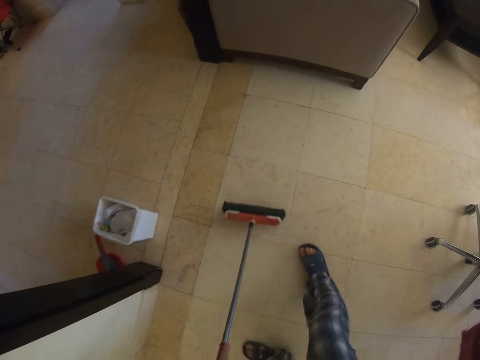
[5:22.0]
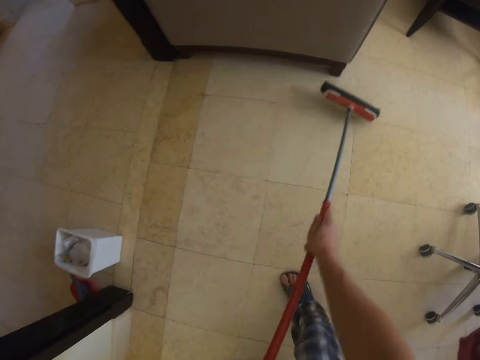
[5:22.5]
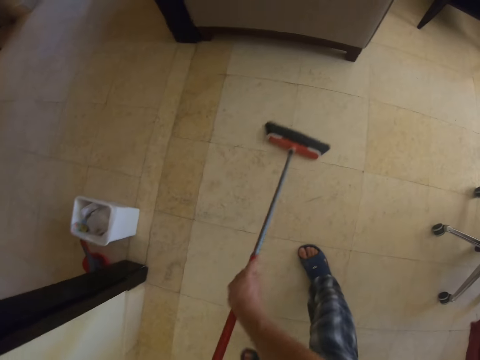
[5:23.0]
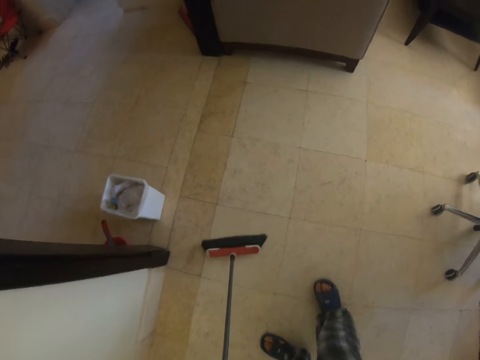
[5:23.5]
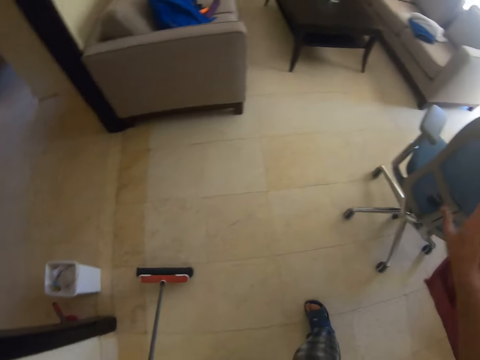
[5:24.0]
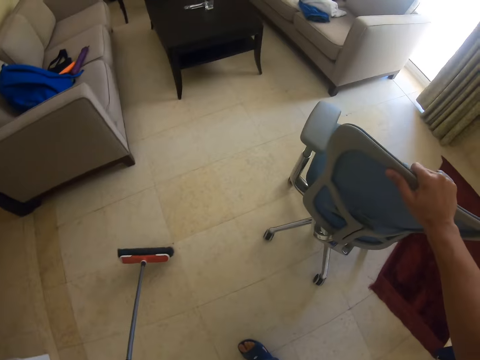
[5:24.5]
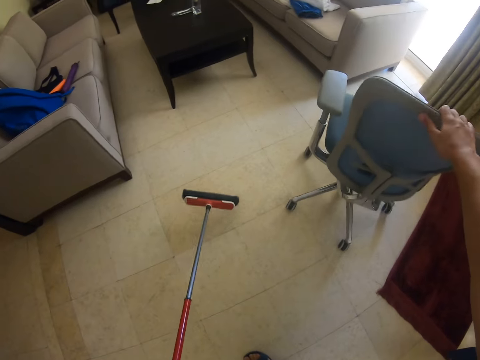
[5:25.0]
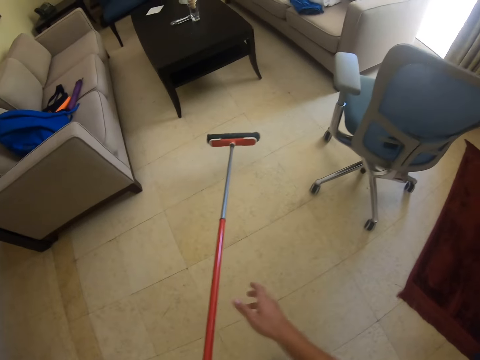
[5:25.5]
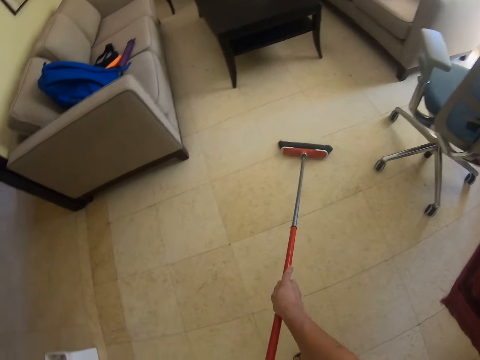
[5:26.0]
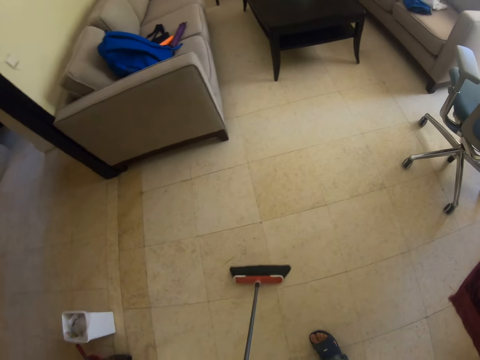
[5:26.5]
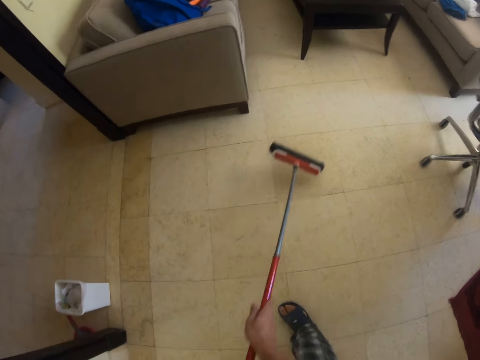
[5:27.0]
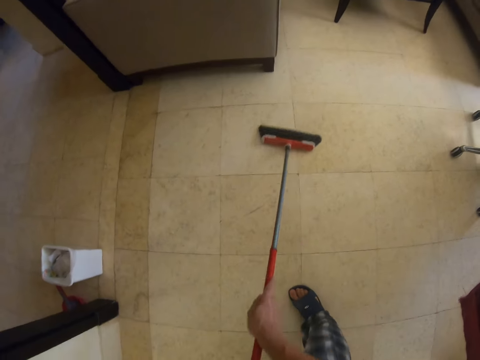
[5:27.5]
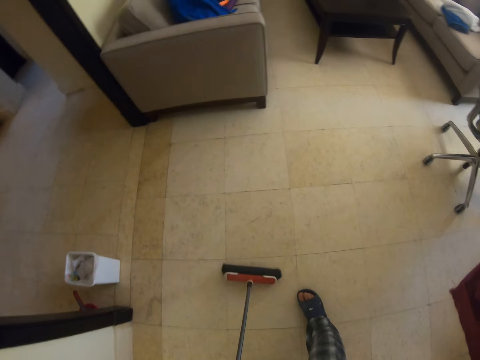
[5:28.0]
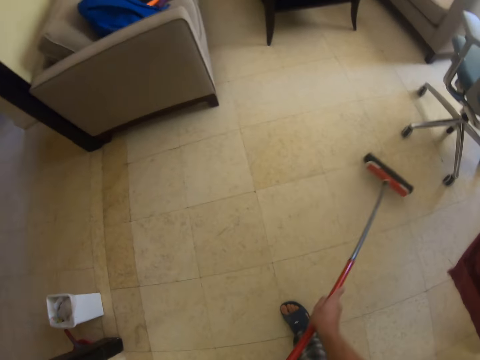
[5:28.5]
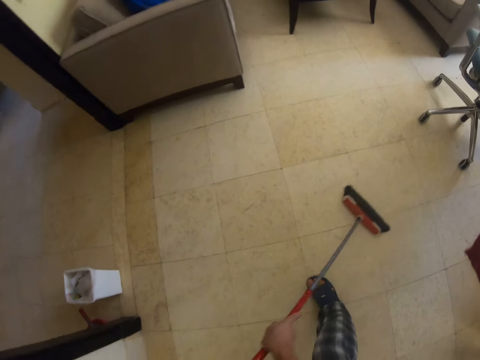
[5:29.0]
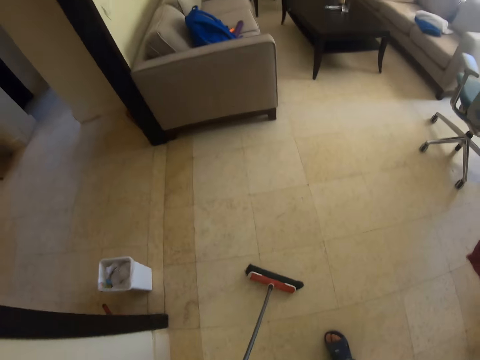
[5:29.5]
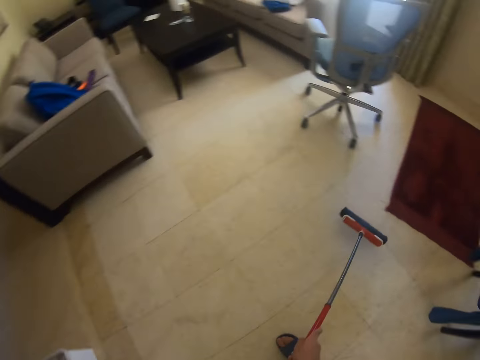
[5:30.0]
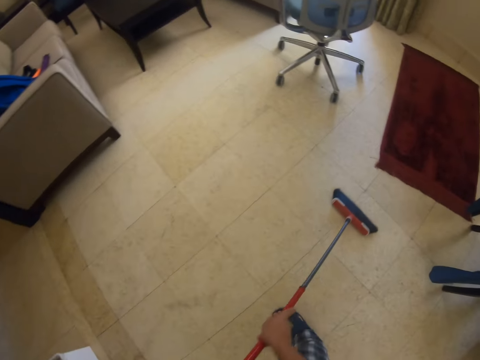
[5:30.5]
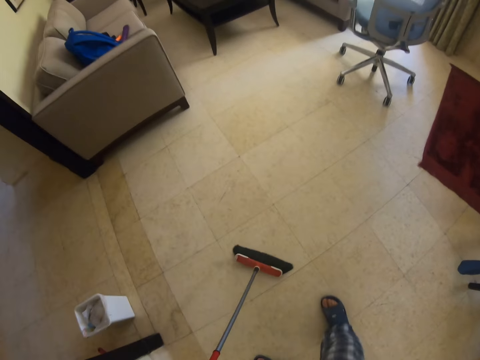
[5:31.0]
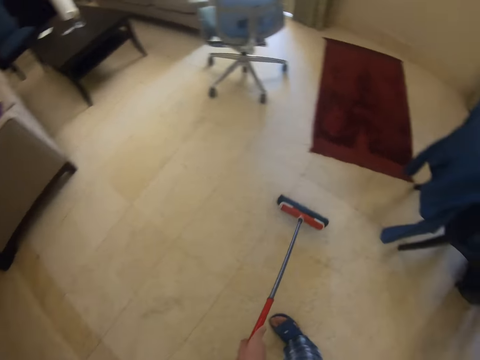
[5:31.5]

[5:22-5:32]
The camera wearer pushes a chair on the floor. They sweep the floor with the floor brush.

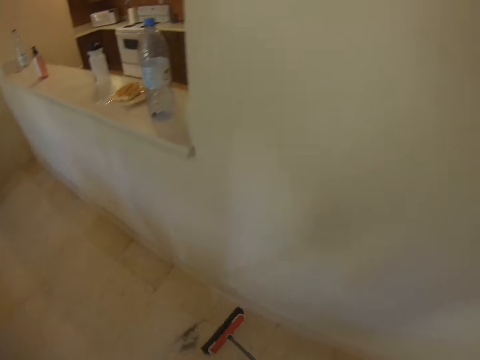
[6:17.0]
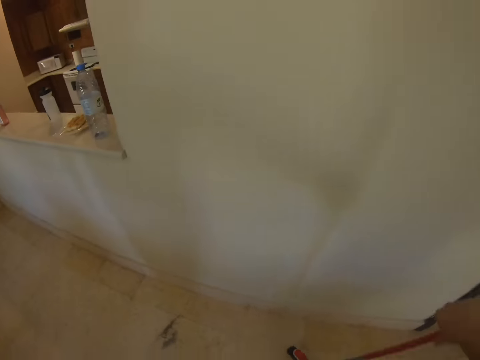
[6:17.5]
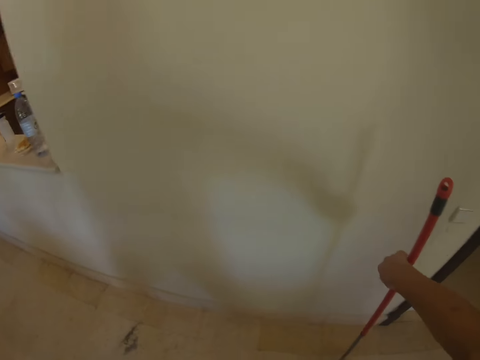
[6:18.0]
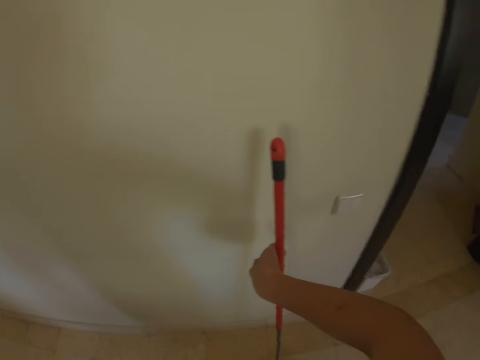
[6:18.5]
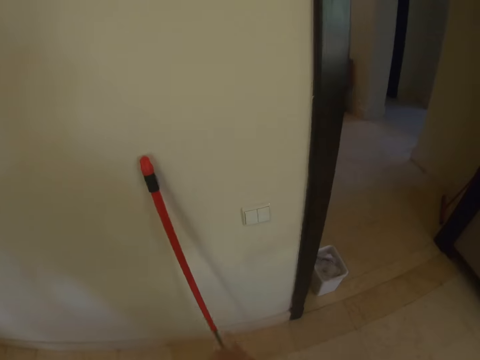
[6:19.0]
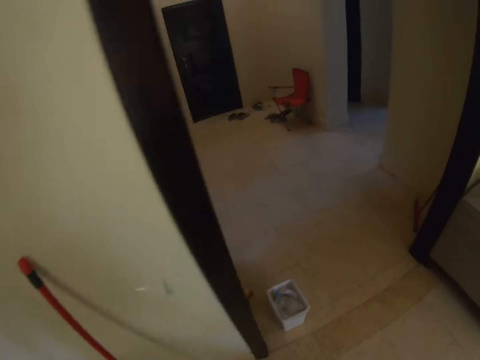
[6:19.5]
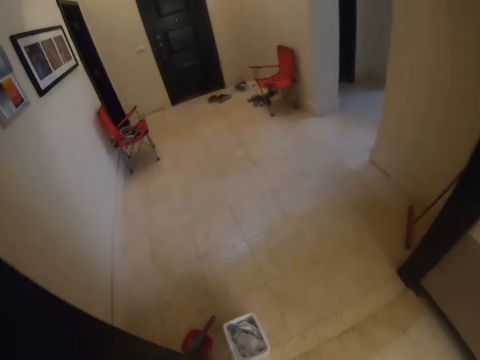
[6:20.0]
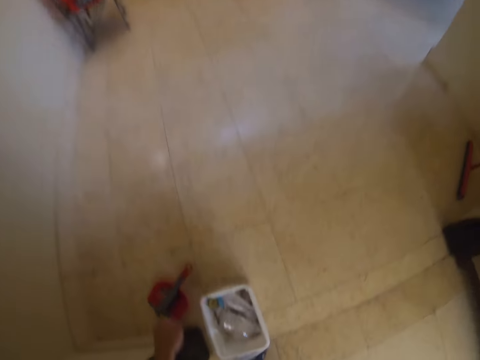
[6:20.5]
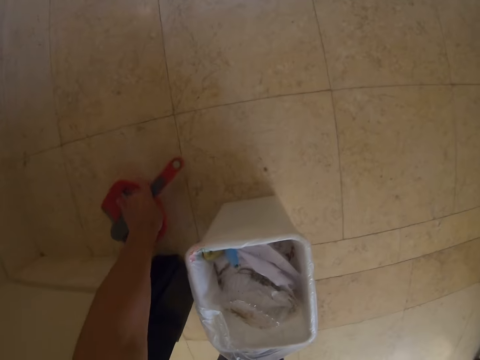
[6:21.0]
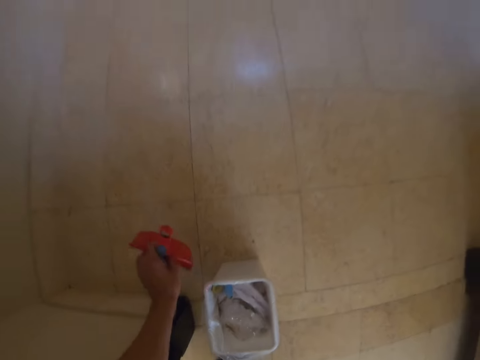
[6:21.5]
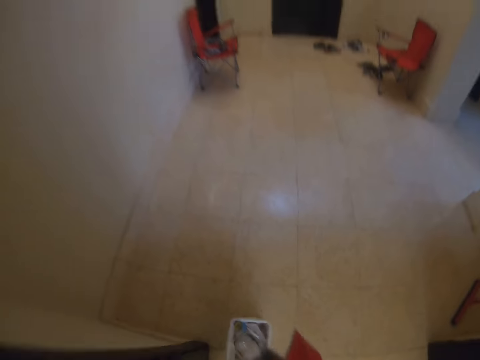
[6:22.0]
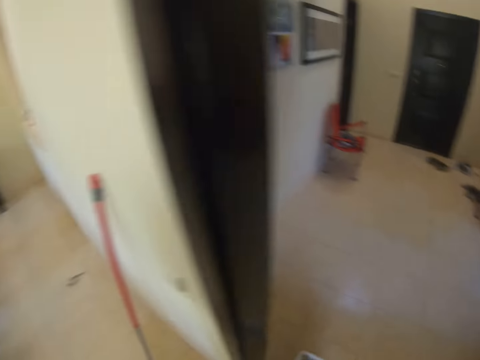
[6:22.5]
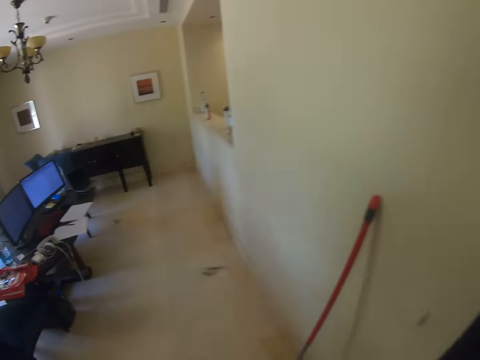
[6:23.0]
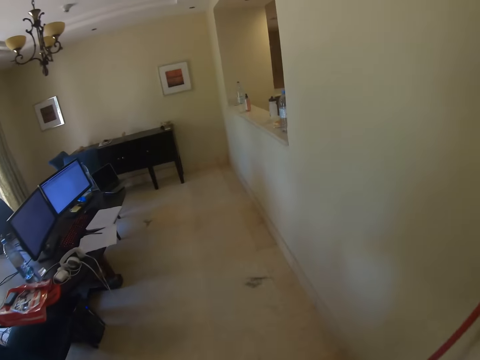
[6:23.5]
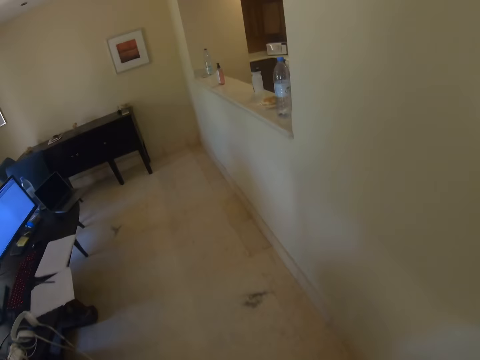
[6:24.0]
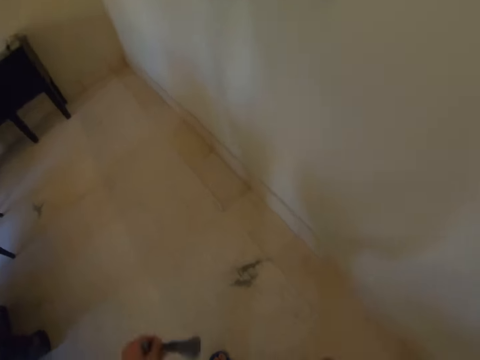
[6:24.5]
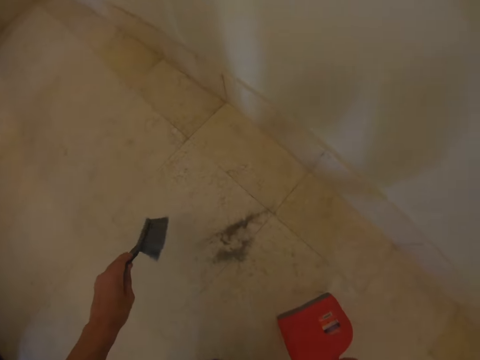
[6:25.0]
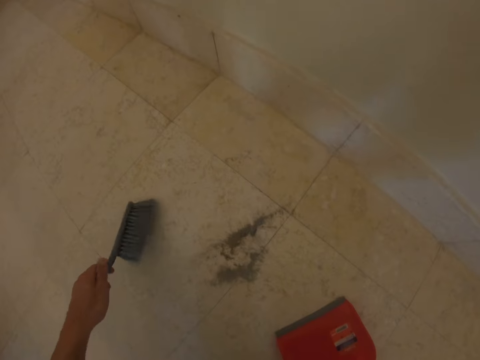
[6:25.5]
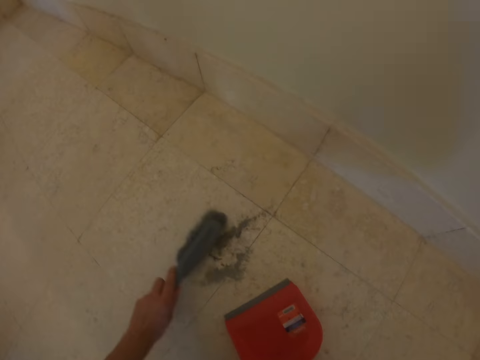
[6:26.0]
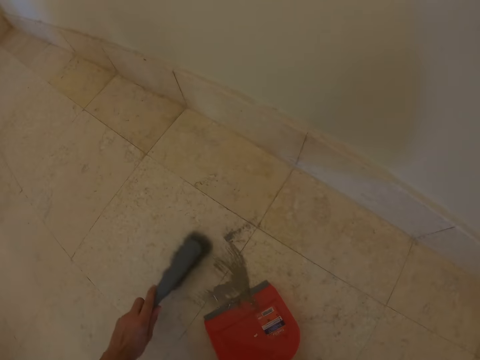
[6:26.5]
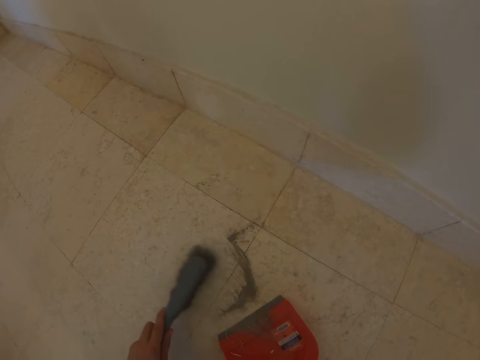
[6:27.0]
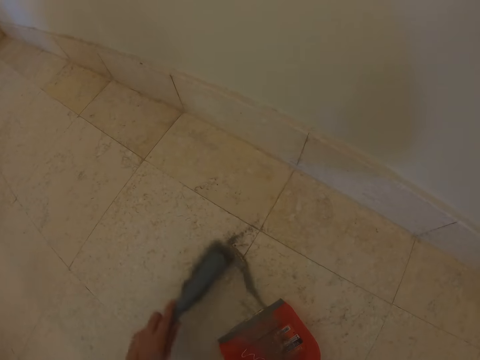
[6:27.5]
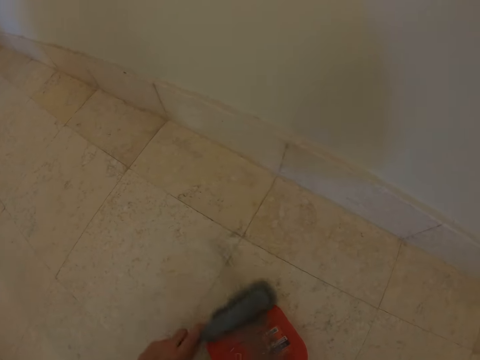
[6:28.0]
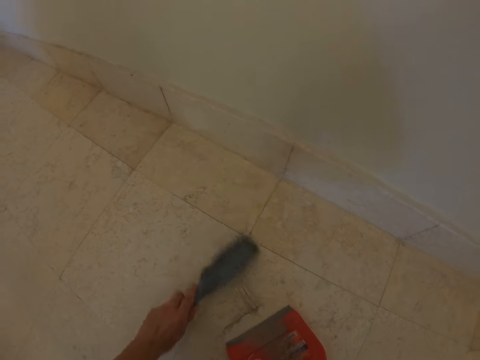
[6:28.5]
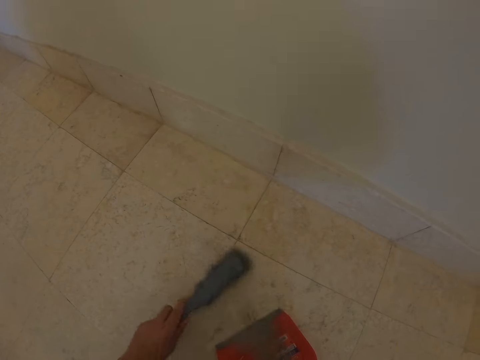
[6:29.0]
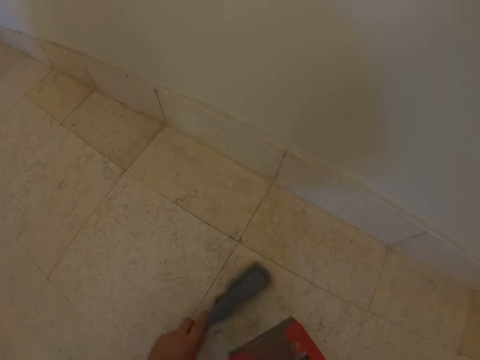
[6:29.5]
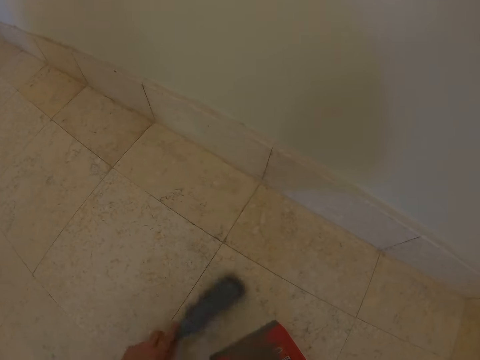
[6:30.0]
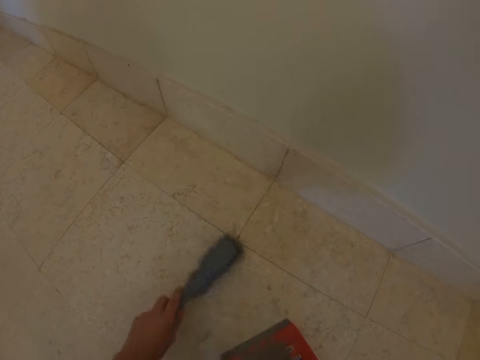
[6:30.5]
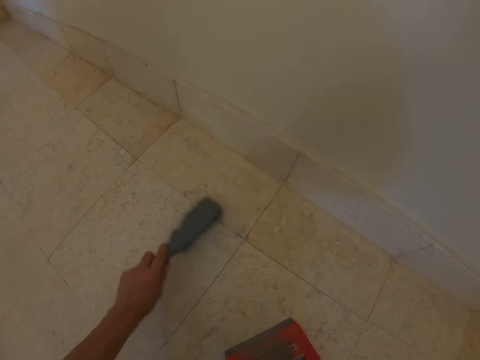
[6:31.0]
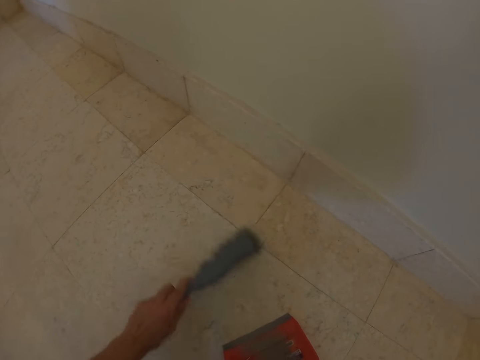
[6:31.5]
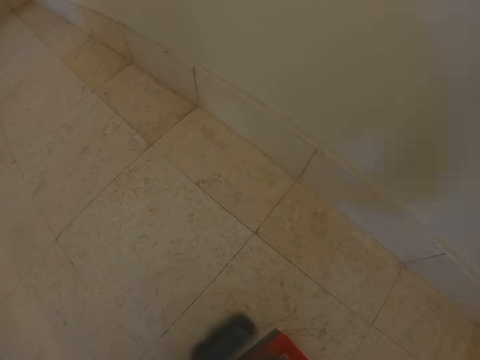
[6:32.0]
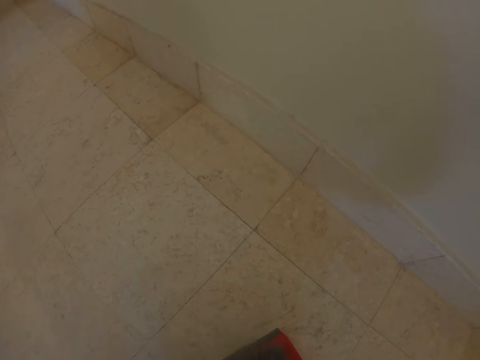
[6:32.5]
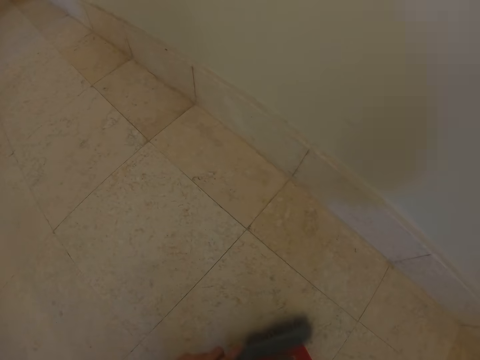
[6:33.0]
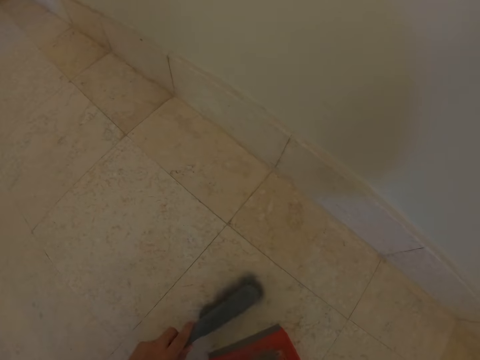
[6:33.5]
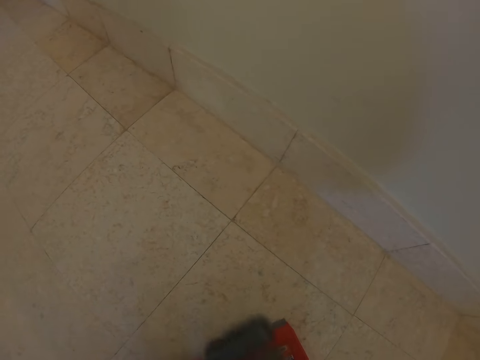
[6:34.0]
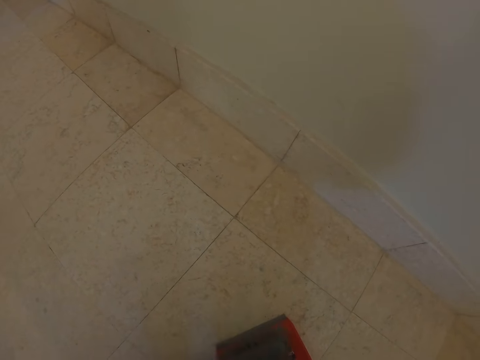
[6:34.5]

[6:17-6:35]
The camera wearer leans the floor brush on the wall. They pick up the plastic trash scooper or dustpan and floor brush from the floor. They walk around the house. They collect the dirt from the floor in the dustpan.
